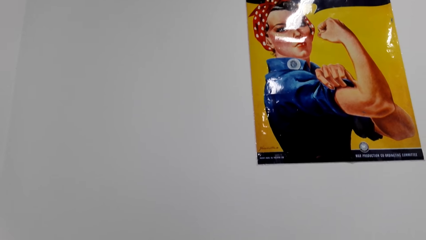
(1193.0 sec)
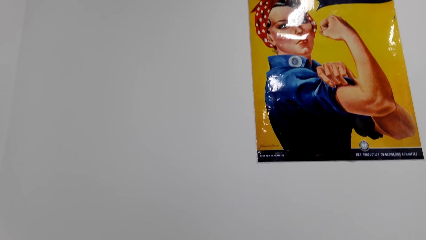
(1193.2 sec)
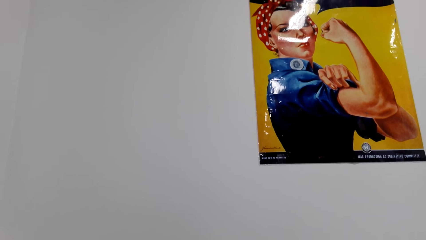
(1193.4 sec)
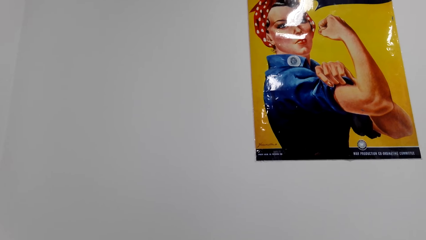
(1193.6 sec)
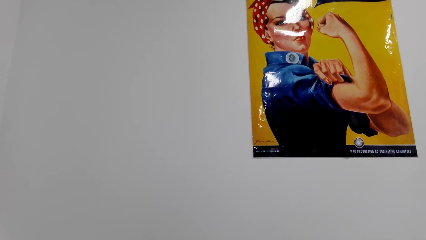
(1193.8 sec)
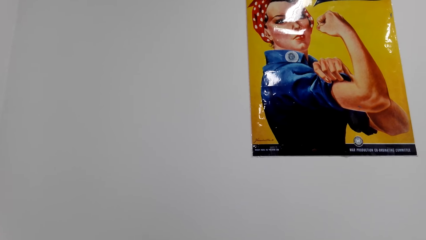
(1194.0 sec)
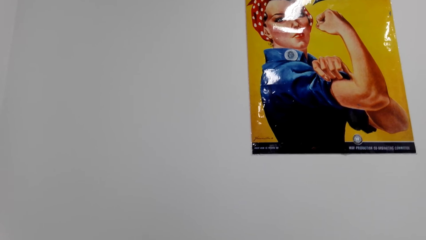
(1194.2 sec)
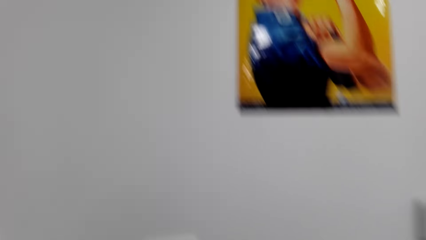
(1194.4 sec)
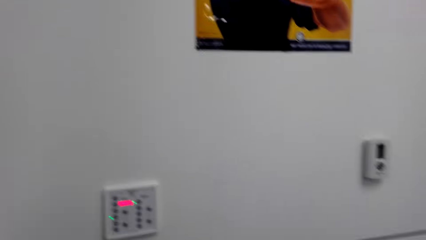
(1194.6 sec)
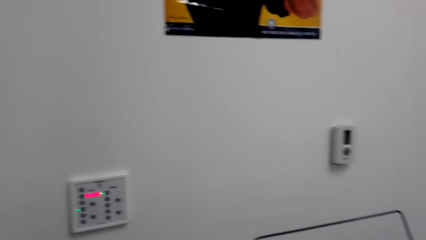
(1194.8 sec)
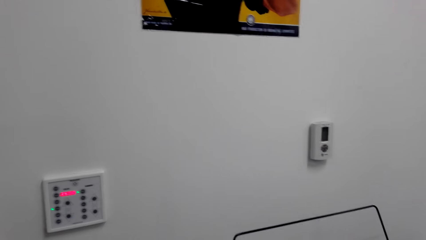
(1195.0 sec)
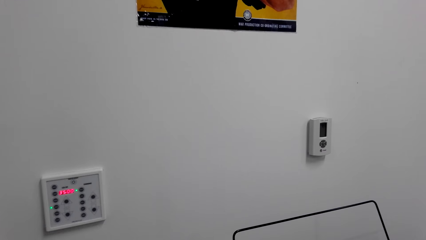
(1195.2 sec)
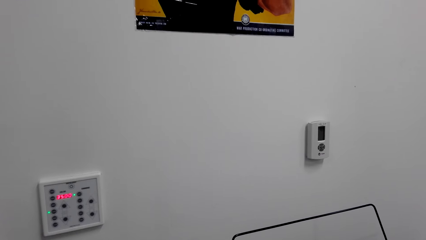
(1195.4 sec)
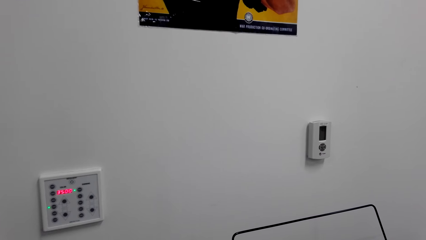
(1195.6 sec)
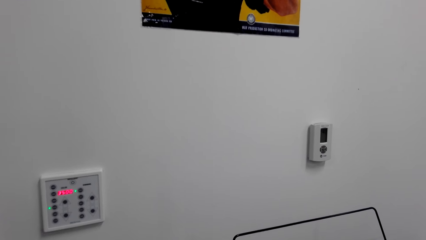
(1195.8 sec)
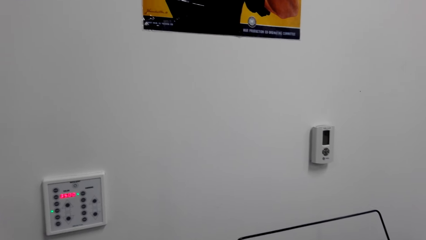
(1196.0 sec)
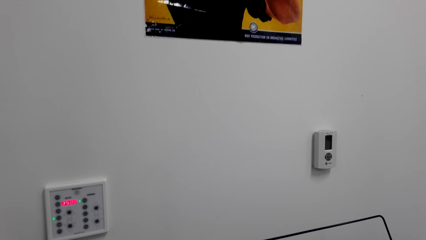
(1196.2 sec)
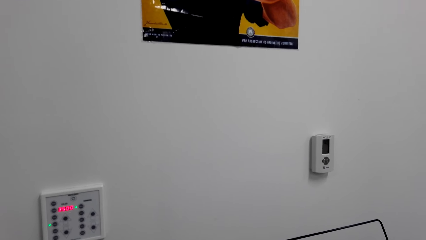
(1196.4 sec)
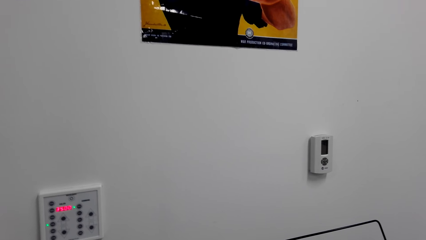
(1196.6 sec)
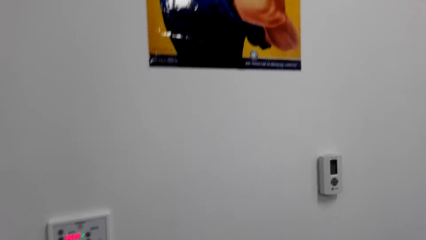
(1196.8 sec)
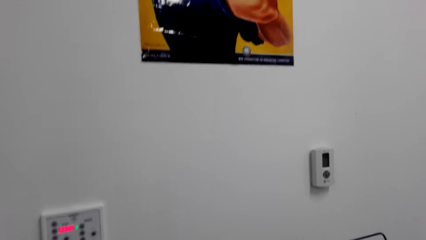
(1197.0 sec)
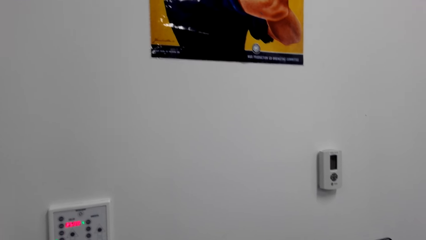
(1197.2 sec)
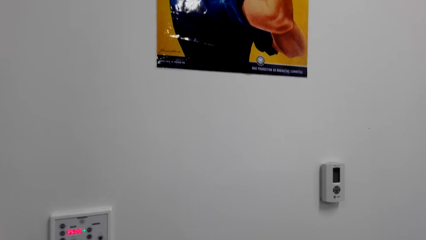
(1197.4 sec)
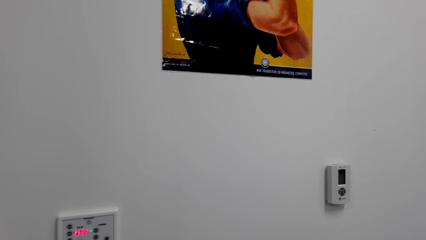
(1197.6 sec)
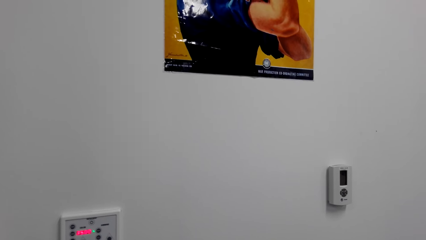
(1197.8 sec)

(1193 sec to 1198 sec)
The camera wearer plays the drum with the drum sticks.

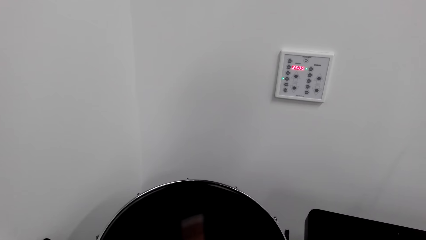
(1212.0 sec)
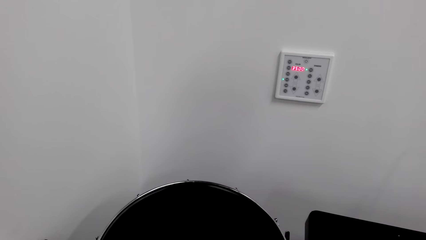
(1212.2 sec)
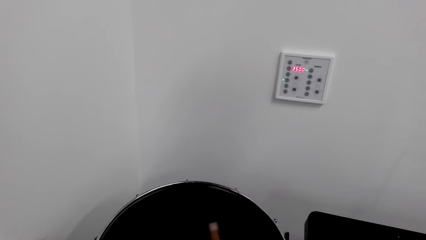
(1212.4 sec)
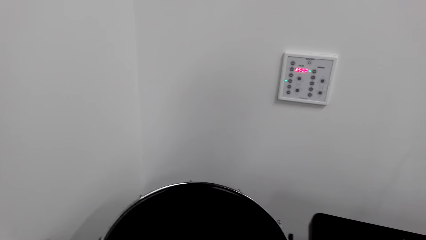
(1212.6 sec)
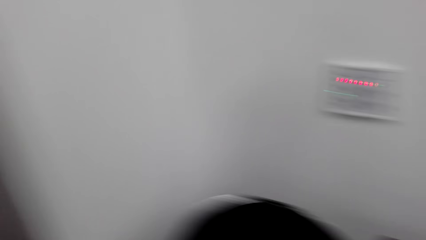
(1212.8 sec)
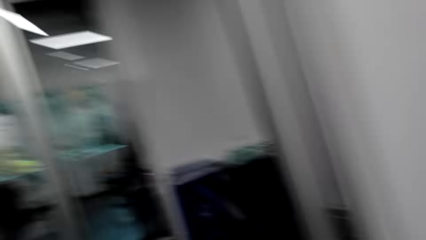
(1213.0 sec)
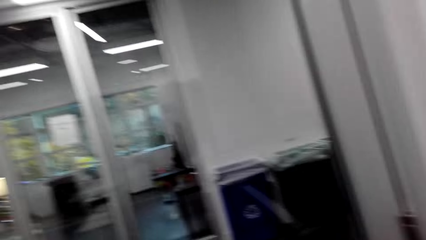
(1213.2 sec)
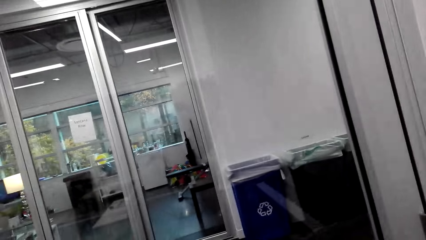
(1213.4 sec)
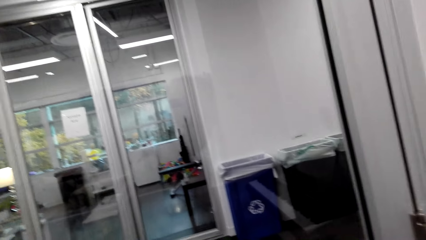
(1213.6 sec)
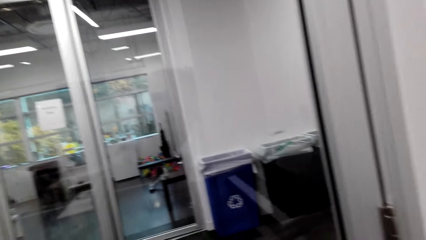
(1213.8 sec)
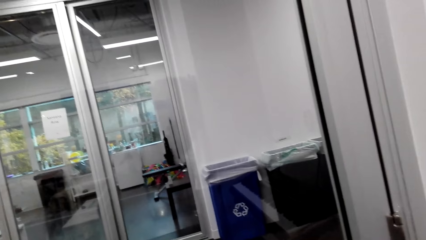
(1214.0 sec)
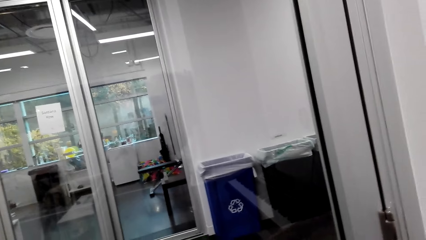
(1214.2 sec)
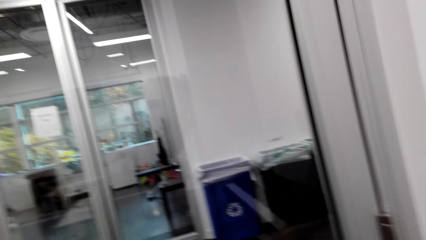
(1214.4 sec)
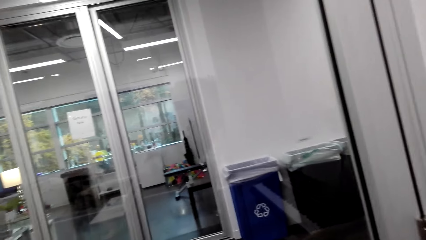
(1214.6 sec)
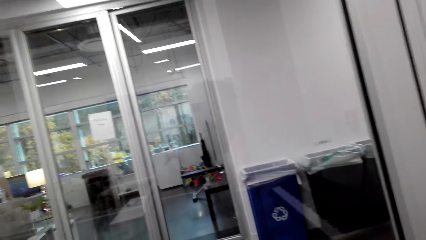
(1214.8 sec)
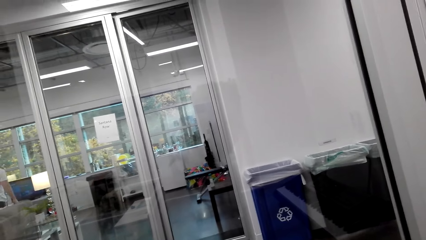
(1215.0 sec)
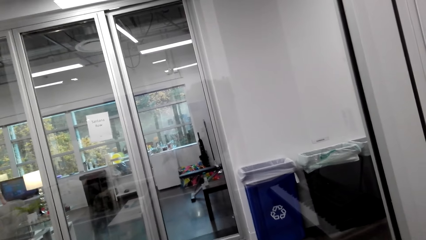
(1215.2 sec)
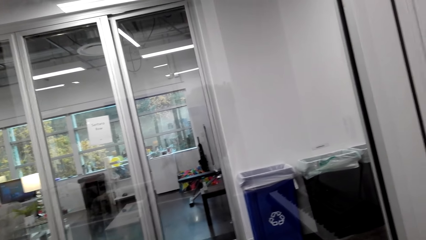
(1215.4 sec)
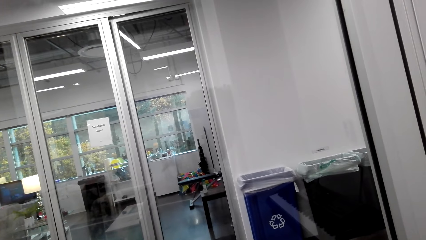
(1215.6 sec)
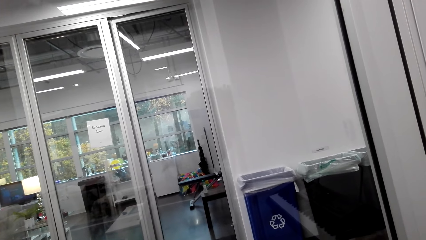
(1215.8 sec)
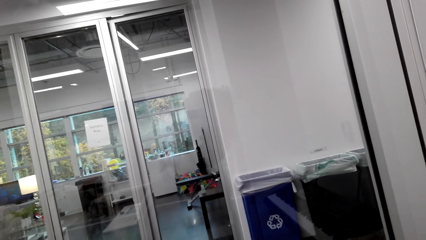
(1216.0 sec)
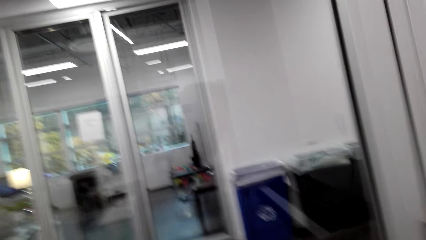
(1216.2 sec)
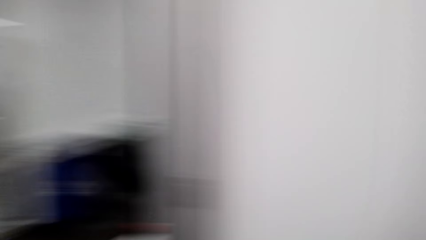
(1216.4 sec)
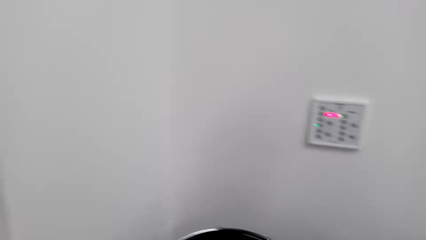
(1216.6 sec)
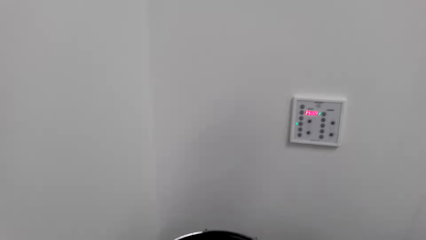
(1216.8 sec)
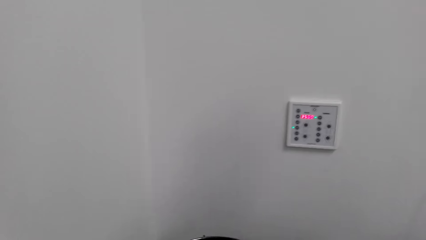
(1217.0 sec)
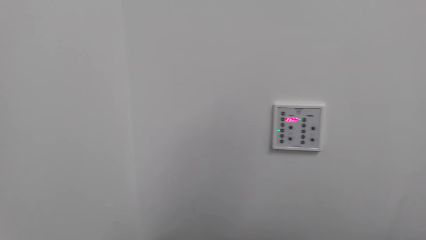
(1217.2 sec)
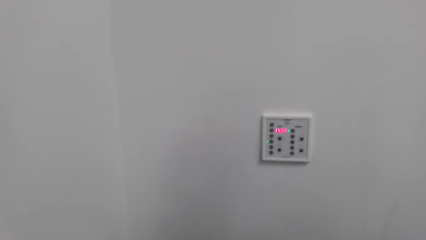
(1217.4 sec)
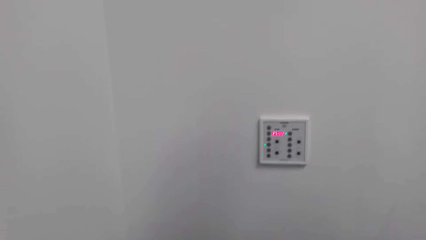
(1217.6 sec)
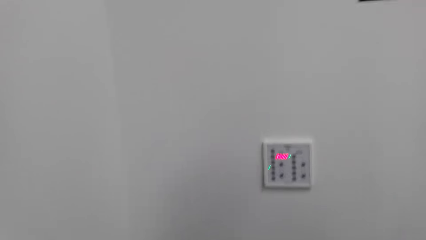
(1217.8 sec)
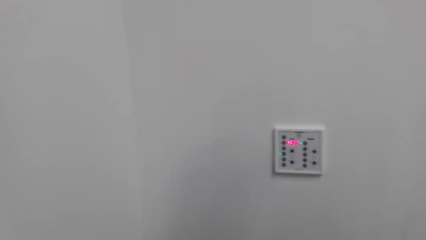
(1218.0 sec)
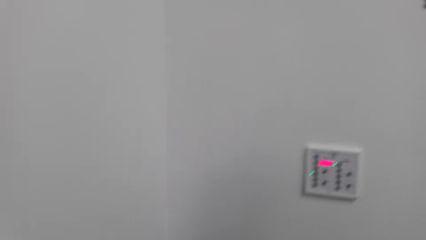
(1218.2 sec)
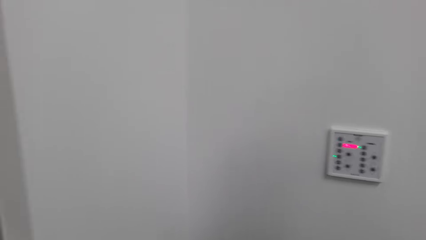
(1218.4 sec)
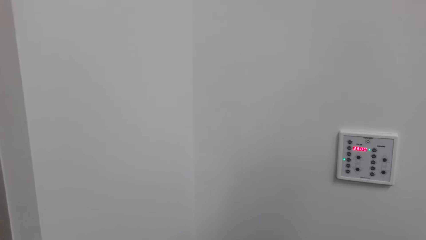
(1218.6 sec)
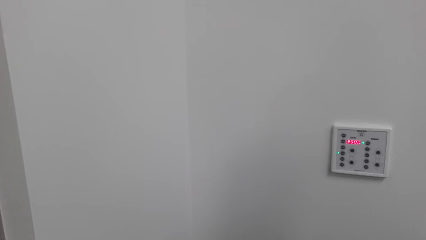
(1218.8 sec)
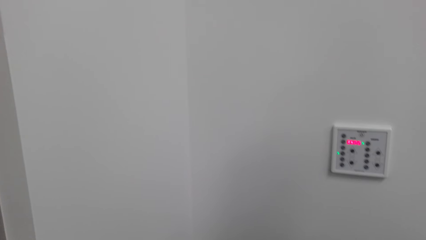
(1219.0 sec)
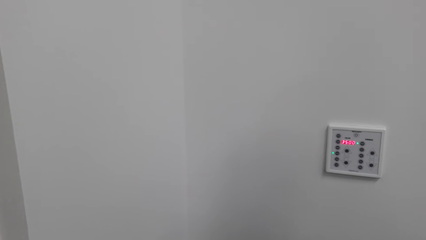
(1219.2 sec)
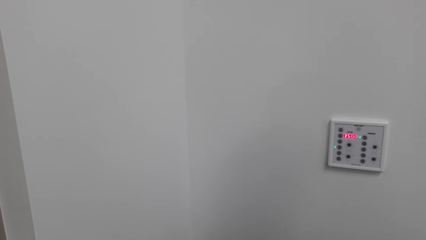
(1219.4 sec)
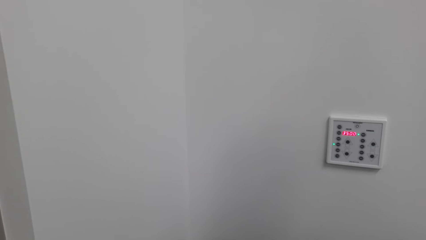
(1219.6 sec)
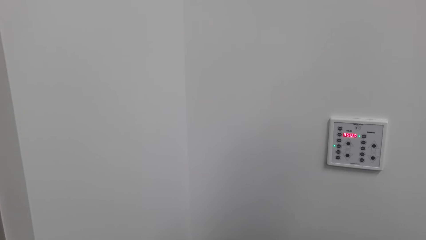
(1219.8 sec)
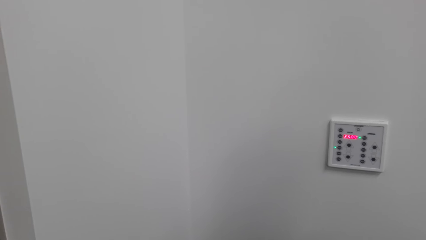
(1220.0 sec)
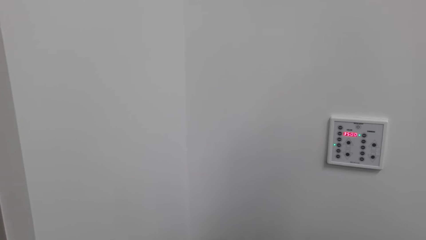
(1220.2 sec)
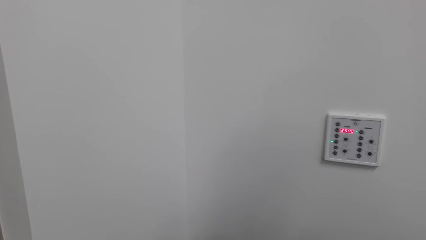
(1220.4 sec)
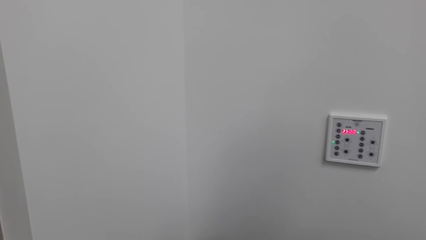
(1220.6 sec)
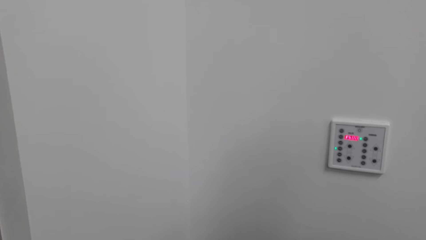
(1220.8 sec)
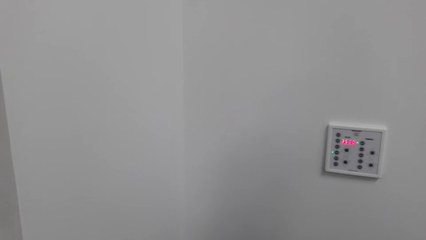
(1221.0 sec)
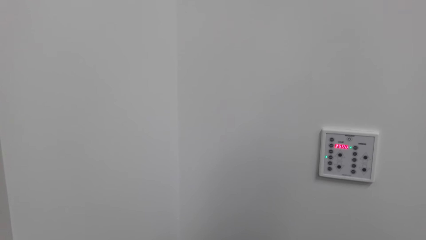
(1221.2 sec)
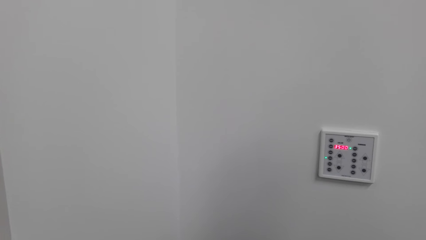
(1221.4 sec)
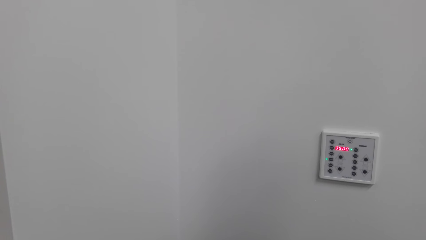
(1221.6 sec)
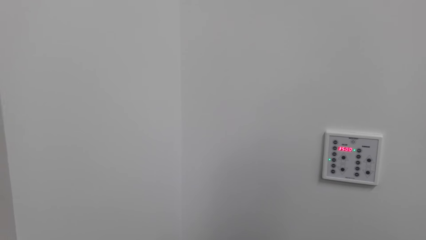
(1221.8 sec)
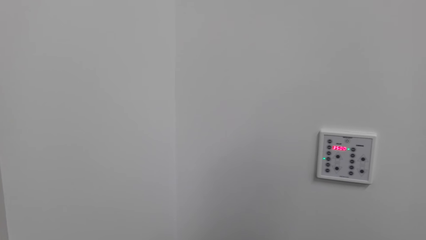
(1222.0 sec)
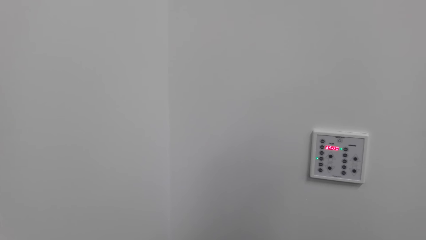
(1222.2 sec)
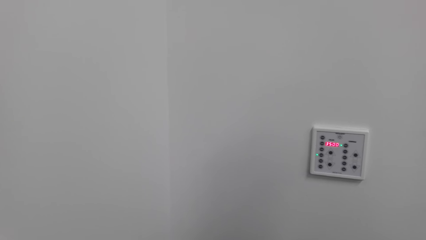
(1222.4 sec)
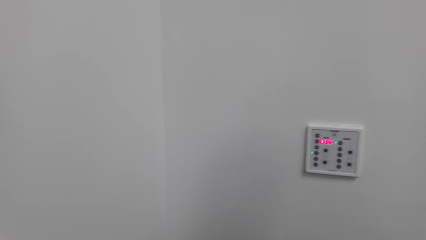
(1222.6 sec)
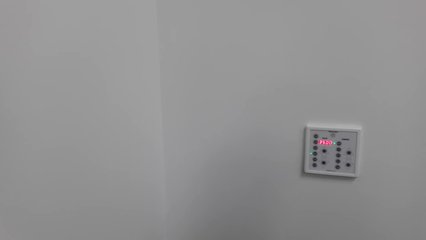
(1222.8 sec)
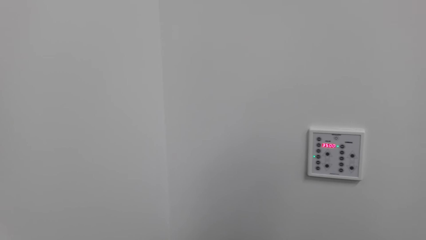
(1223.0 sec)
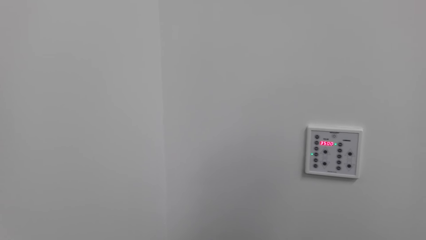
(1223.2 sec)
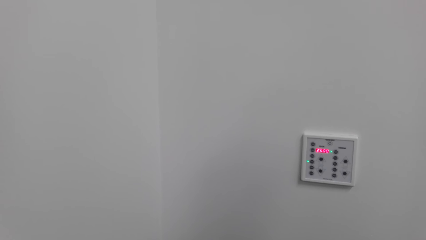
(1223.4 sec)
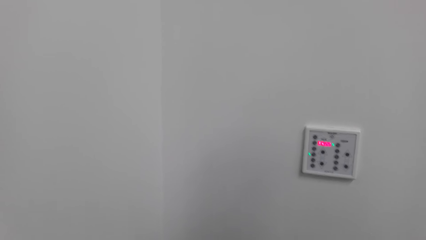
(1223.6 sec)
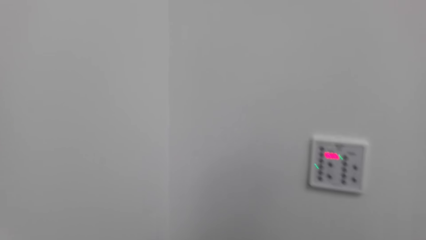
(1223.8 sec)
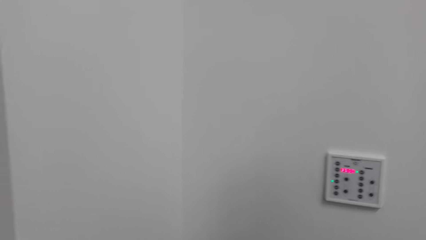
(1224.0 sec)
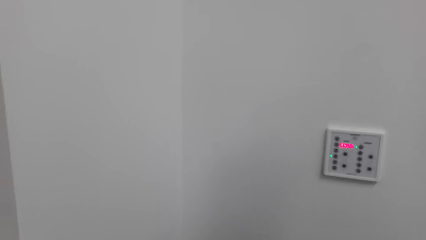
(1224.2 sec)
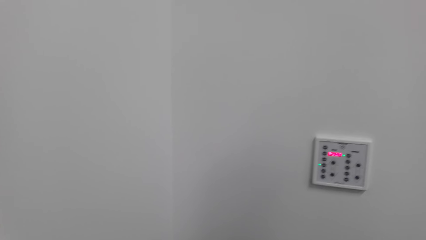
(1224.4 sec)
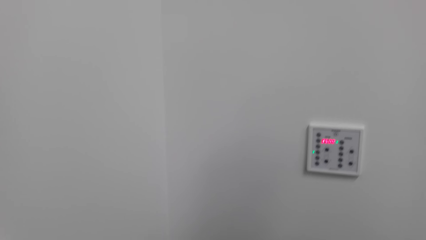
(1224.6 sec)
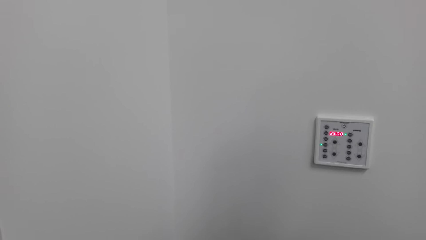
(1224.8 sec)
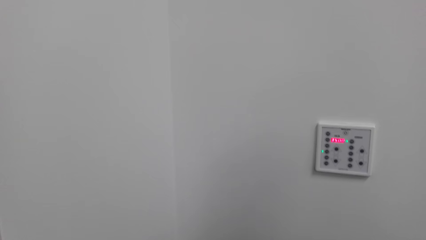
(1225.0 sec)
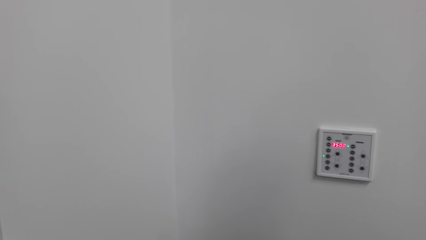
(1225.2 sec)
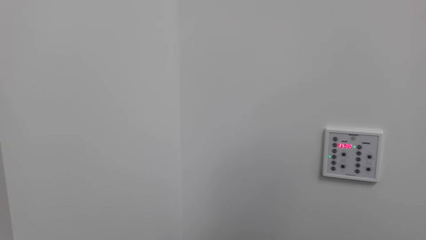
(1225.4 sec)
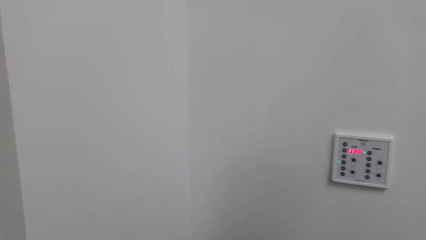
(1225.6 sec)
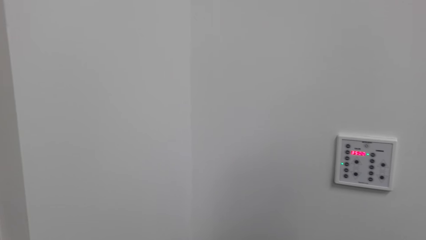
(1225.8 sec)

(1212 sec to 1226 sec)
The camera wearer looks to the other side. They hit the drum with the drum sticks.
